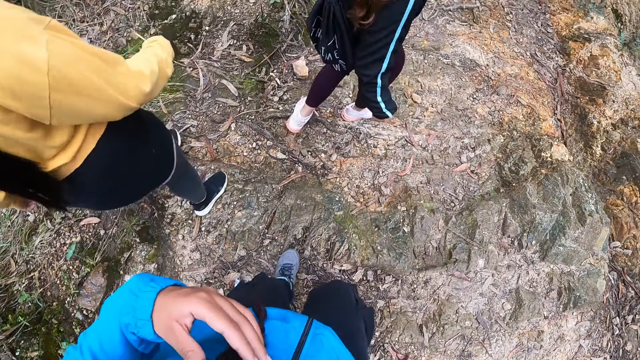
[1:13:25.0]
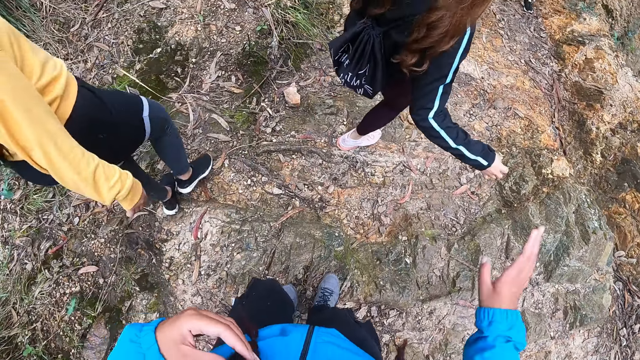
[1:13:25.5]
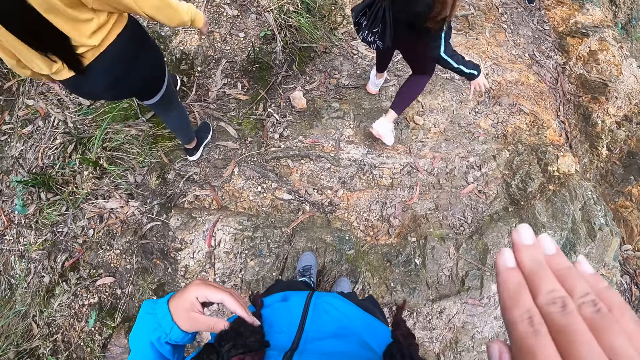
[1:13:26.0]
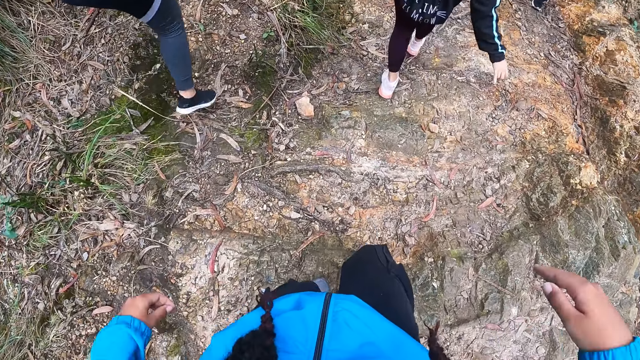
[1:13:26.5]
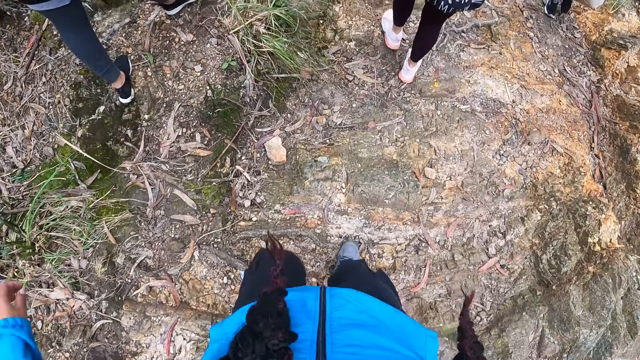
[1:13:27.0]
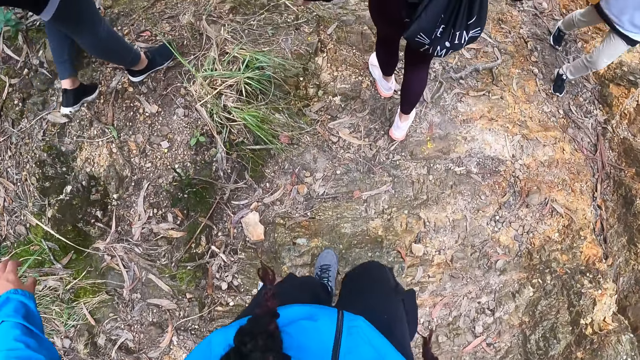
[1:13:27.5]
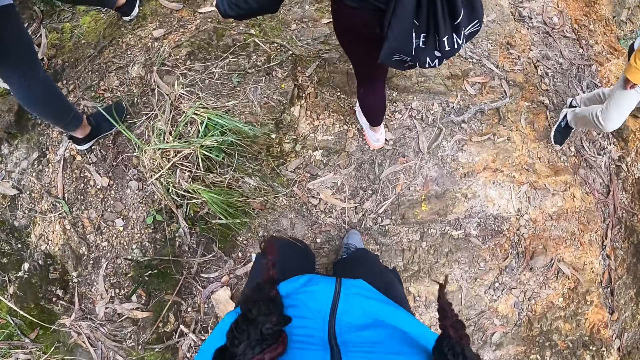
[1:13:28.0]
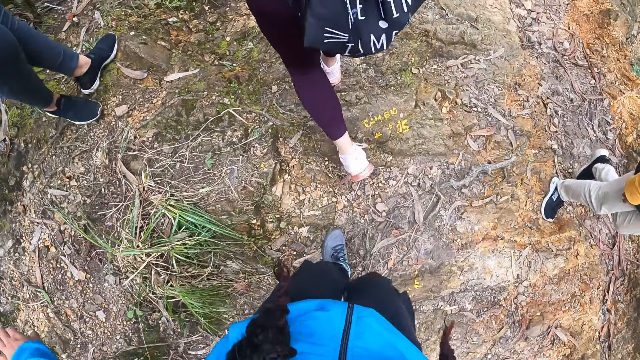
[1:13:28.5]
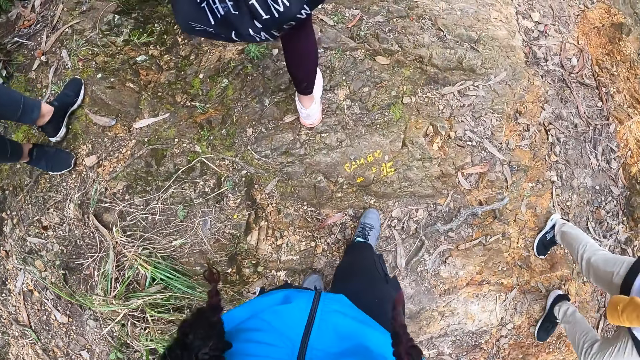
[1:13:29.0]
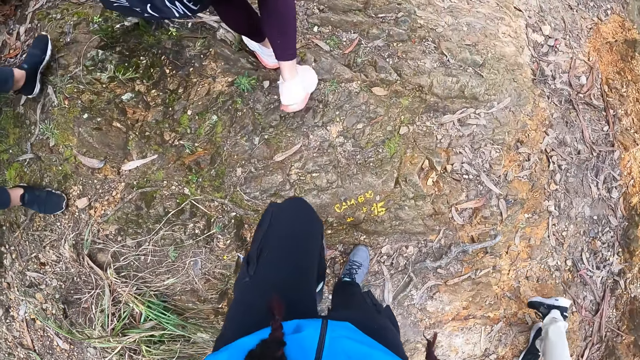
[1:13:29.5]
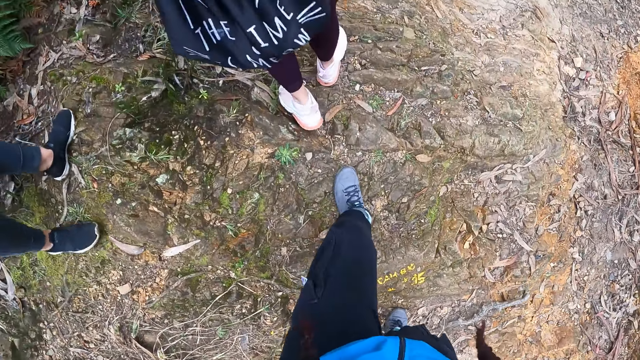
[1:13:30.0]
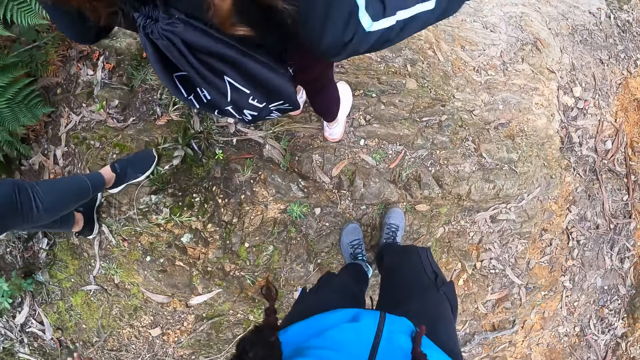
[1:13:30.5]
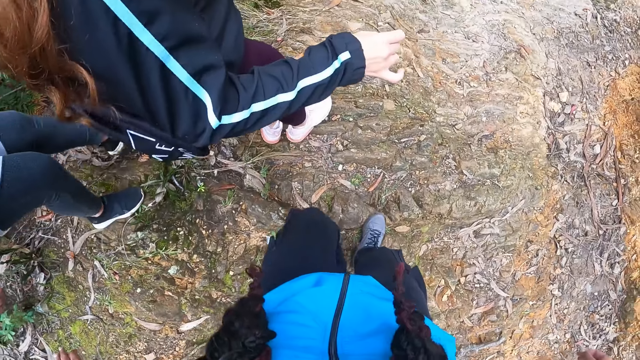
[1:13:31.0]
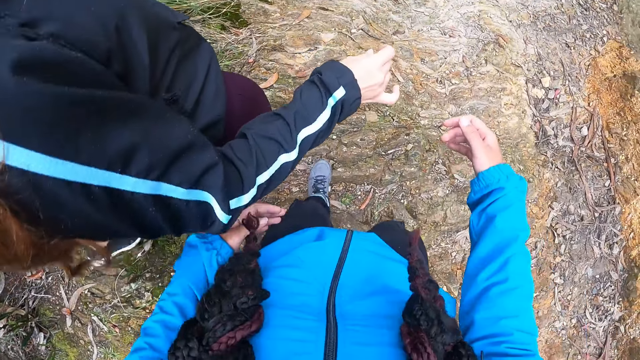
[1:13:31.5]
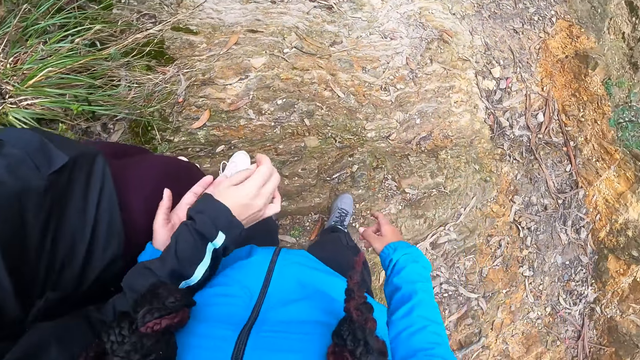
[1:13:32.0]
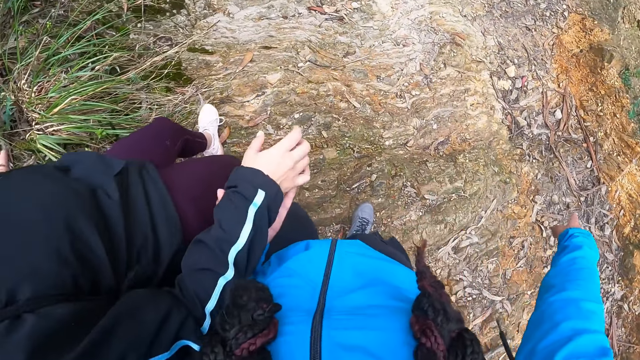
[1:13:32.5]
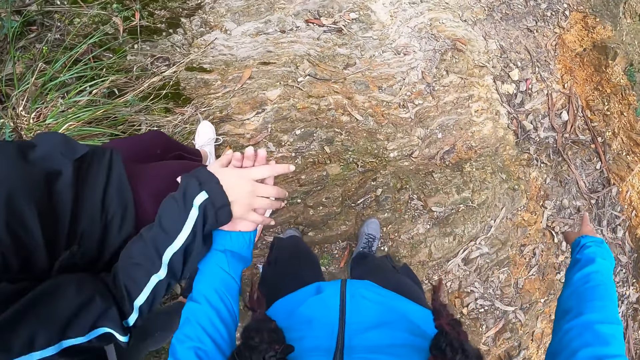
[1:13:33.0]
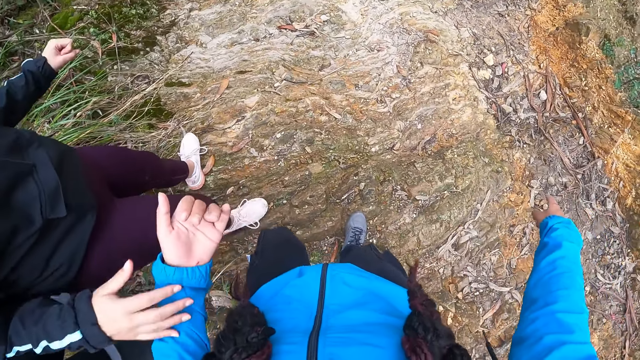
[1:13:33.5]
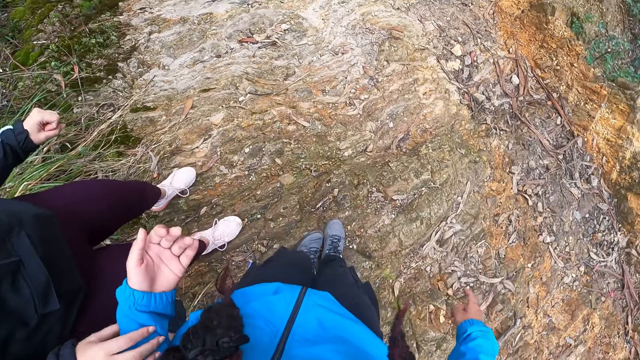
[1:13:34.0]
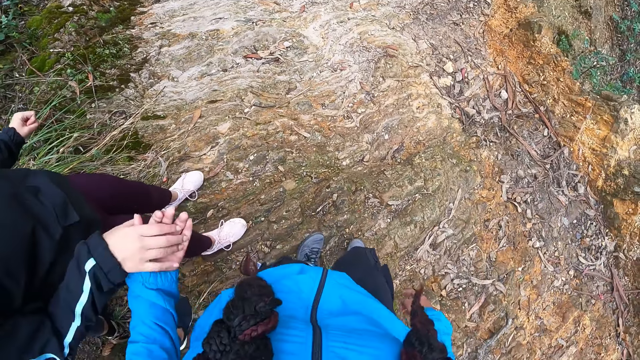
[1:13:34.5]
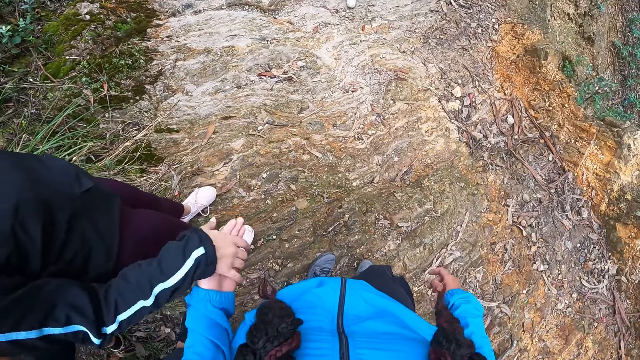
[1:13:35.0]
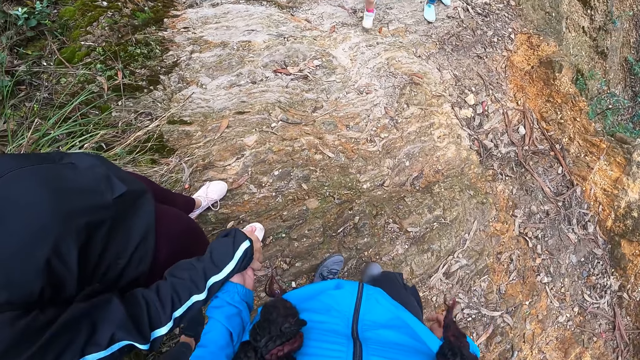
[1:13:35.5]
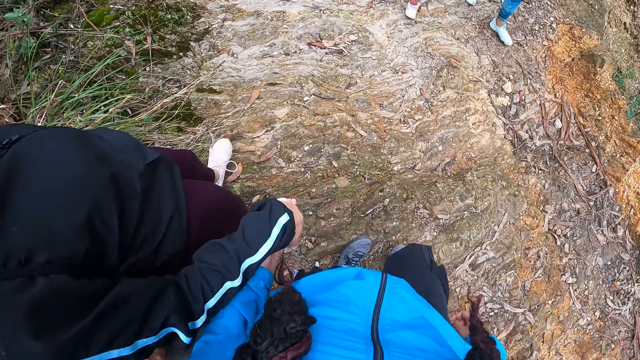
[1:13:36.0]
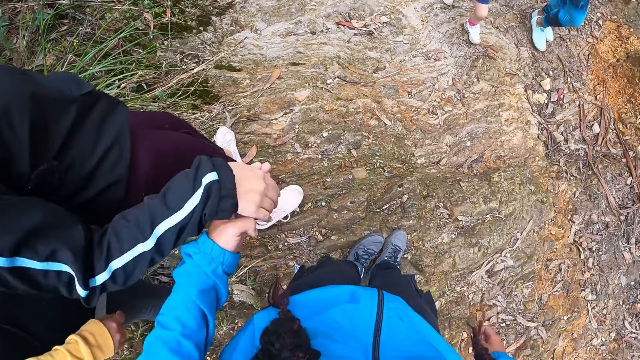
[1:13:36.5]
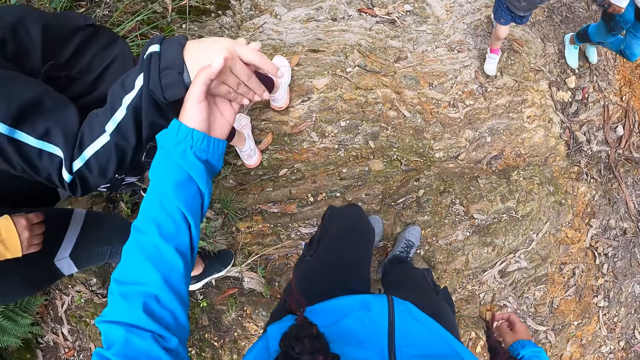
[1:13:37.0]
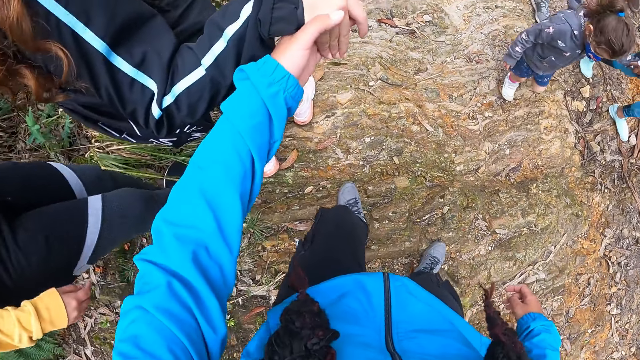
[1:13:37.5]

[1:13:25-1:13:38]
The camera wearer touches her hair and raises her hand. The woman holds the camera wearer's left hand with her right hand.

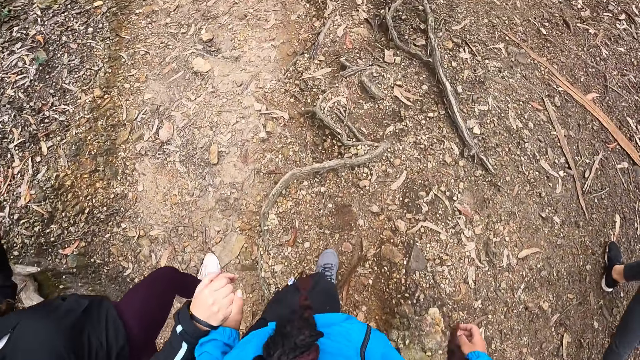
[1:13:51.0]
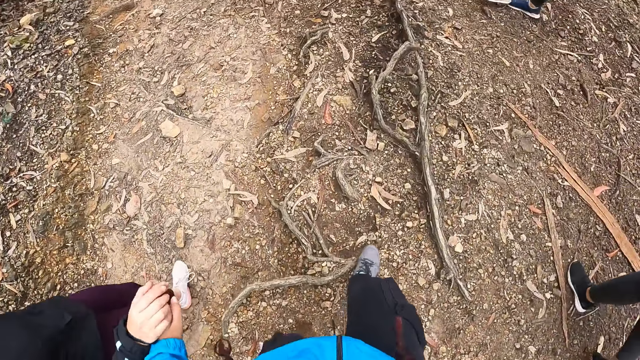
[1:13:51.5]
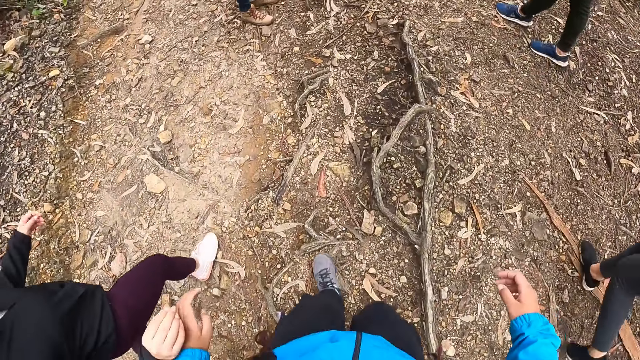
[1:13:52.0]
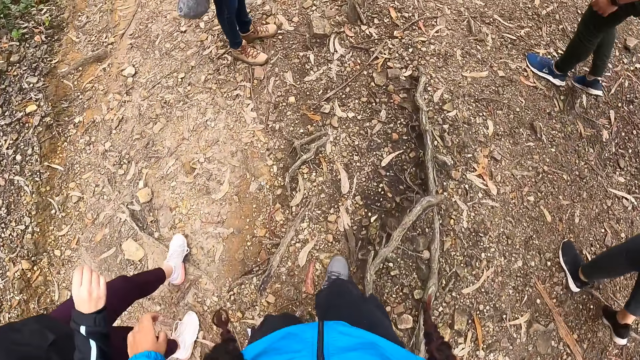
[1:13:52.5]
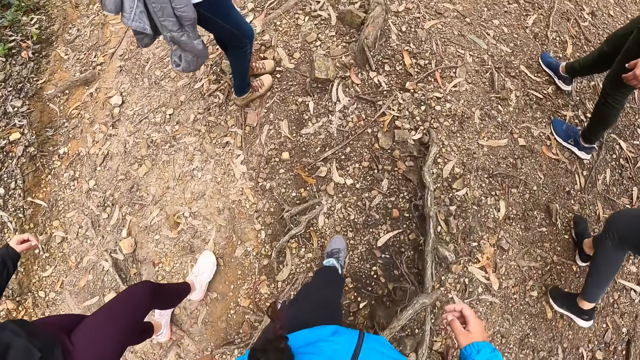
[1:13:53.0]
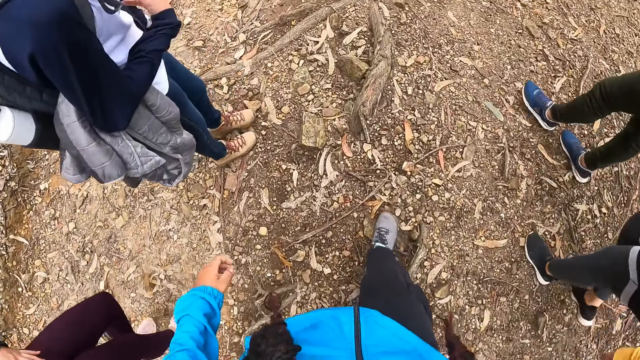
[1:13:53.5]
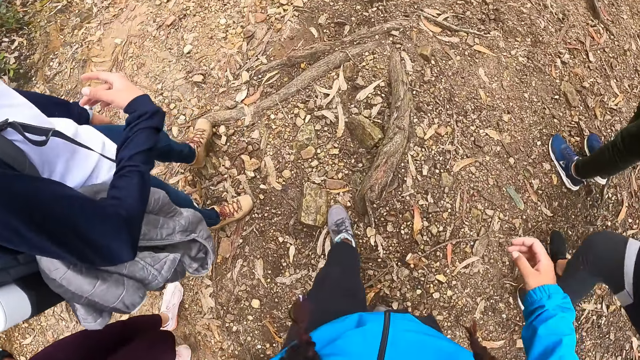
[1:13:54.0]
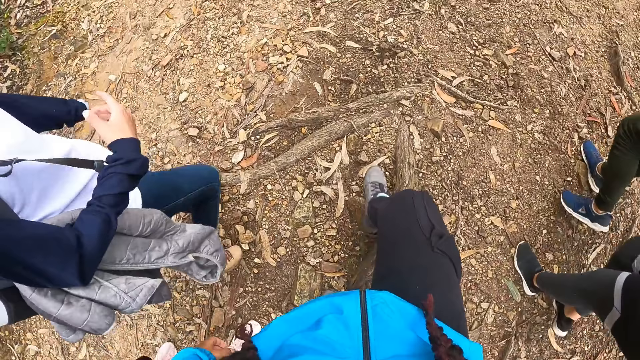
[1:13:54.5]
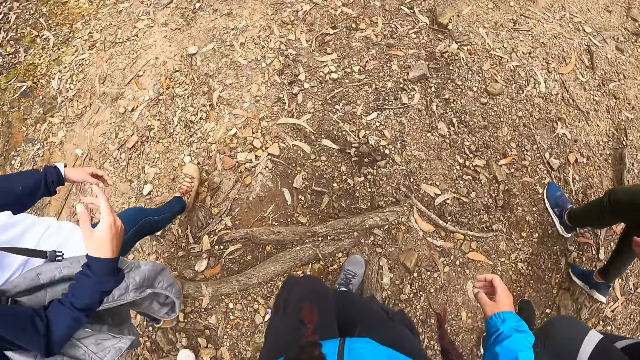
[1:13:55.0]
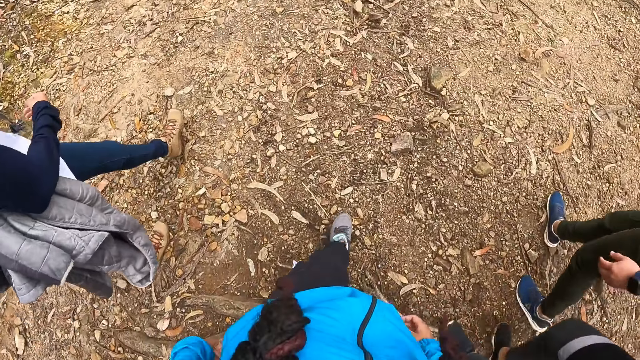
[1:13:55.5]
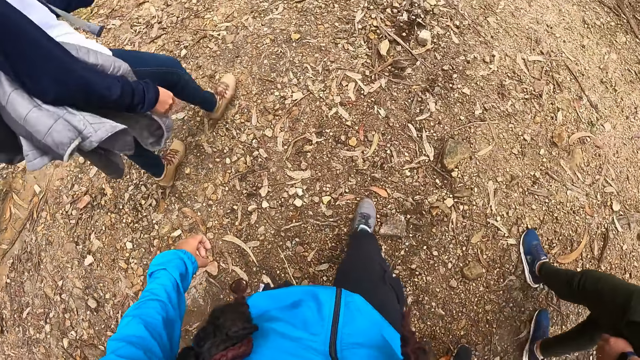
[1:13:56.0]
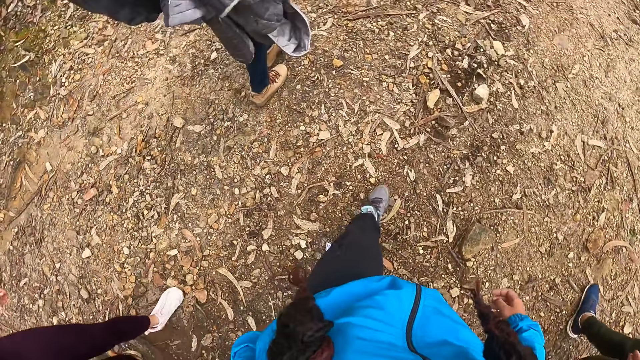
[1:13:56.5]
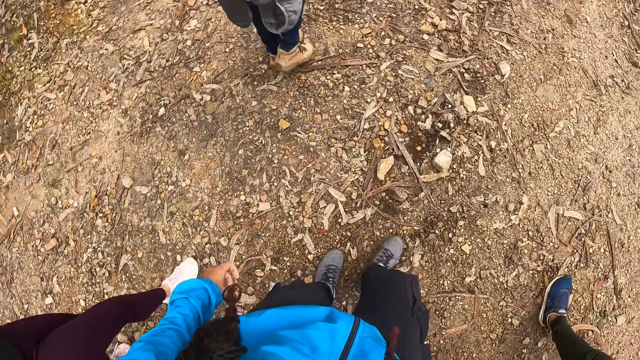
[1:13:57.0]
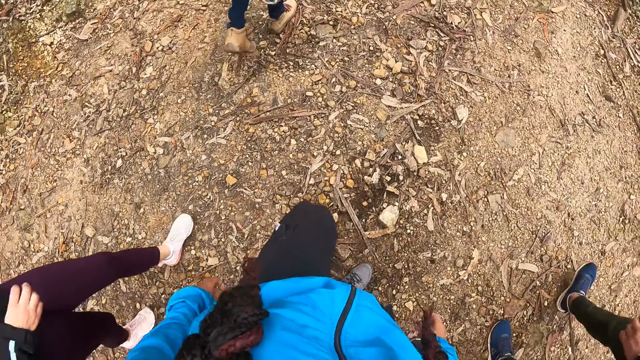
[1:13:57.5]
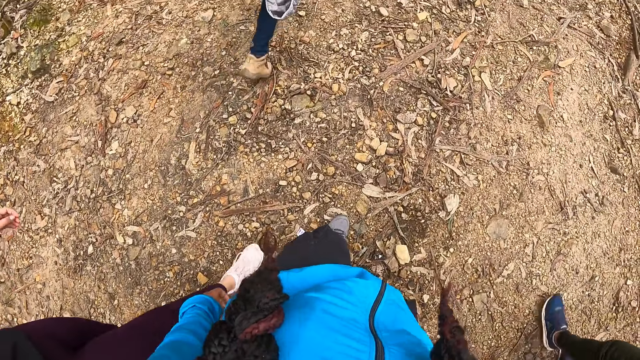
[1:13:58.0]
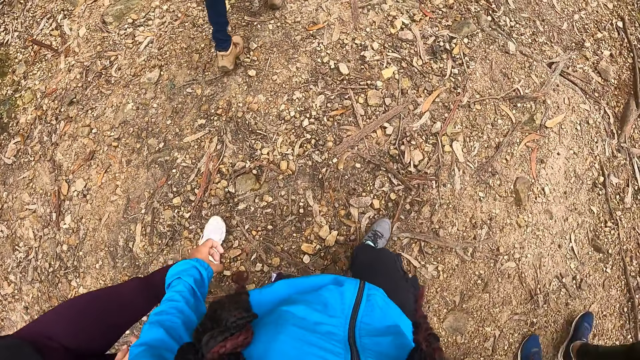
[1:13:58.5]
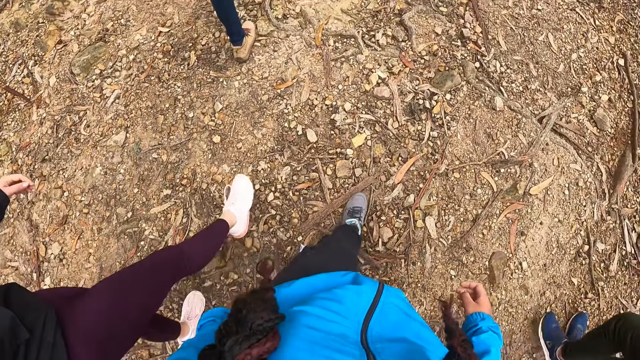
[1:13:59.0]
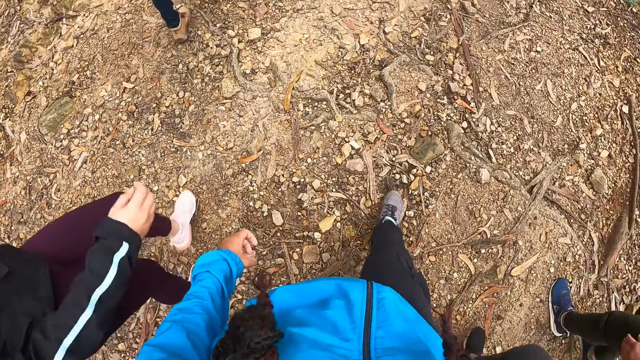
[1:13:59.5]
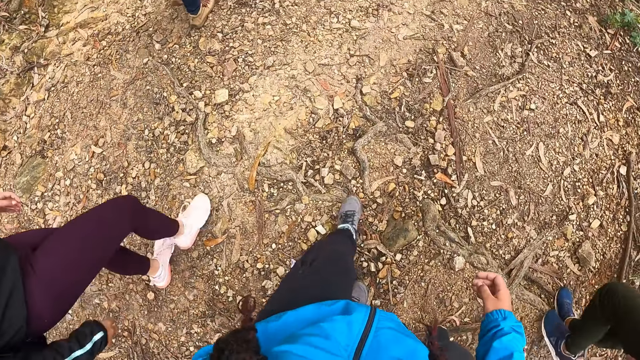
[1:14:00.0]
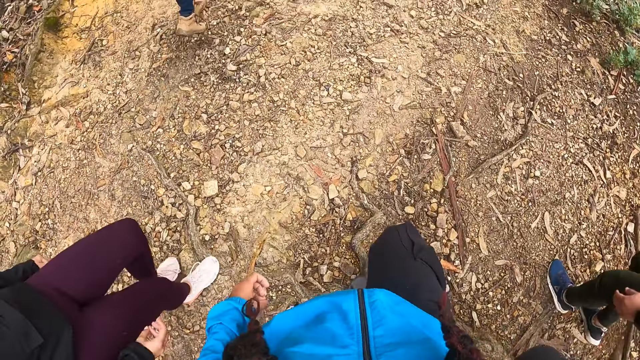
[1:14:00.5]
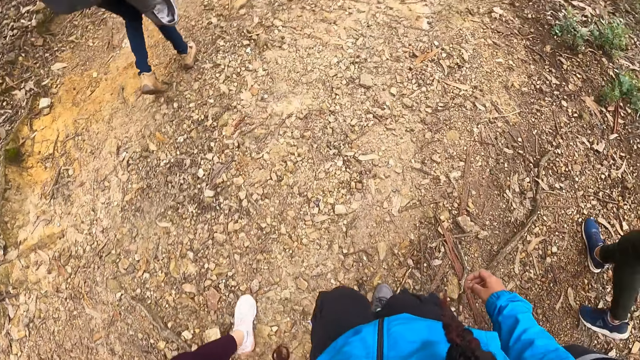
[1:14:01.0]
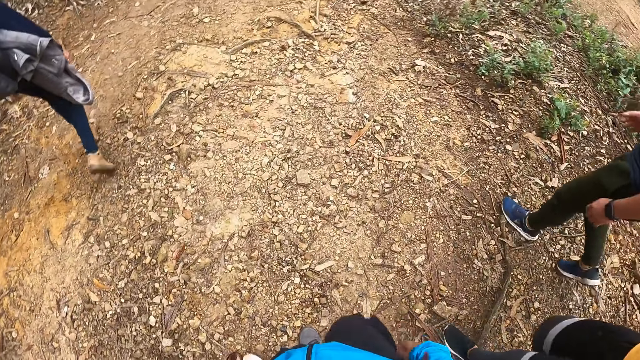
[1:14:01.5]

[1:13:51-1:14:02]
A person waits for the camera wearer and another person.
